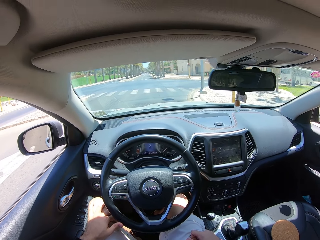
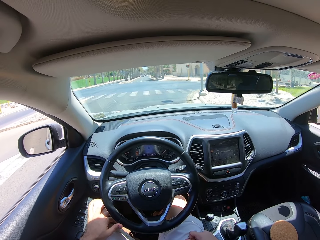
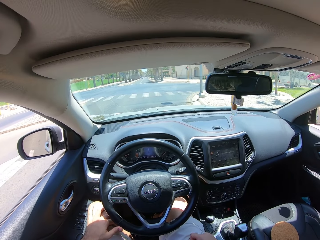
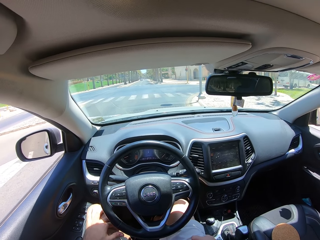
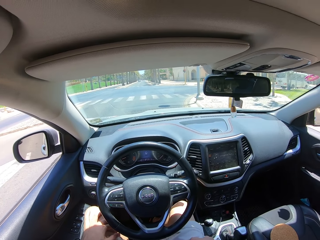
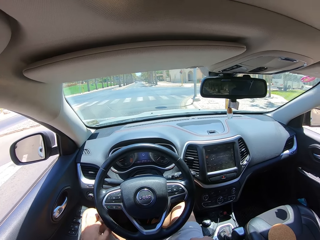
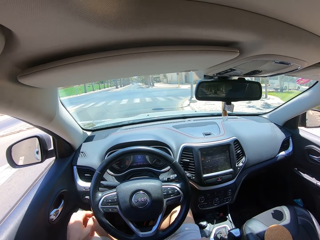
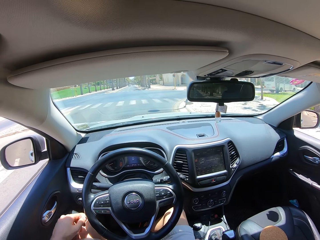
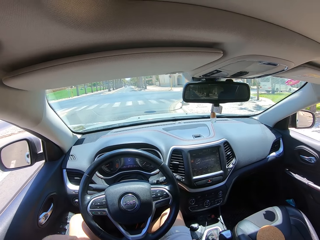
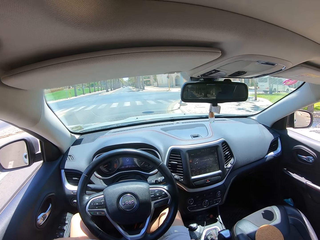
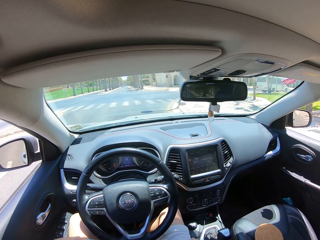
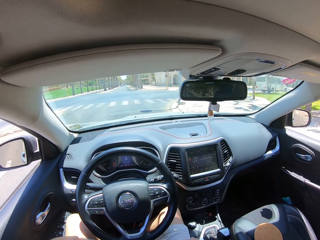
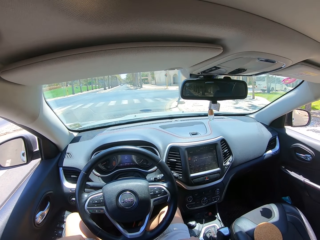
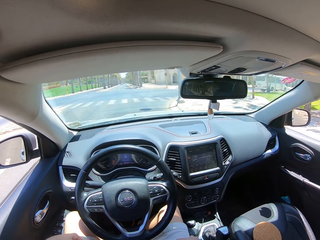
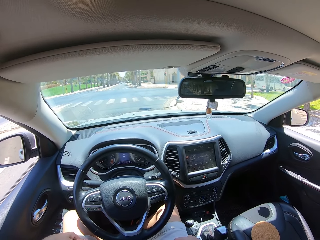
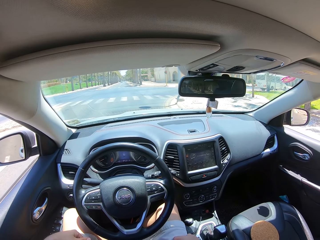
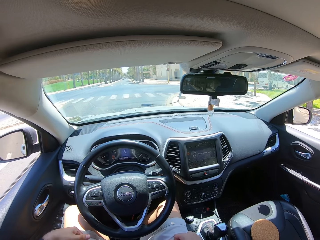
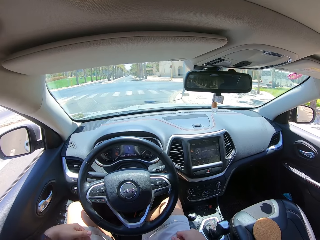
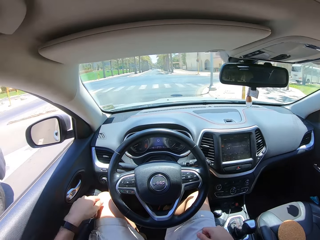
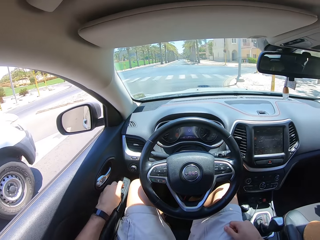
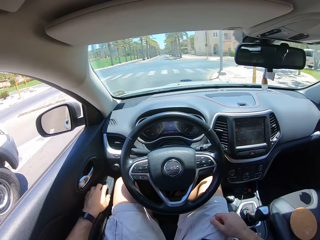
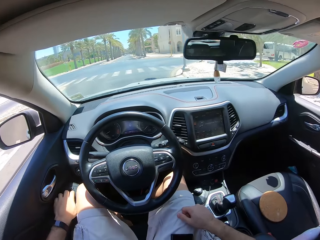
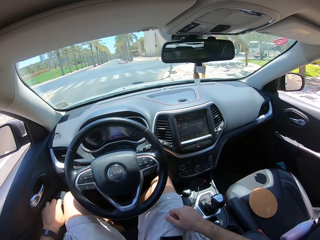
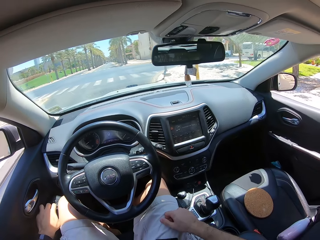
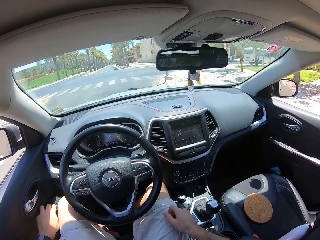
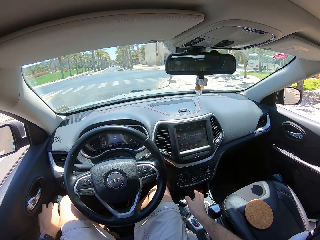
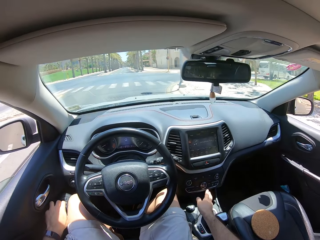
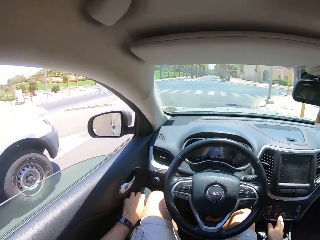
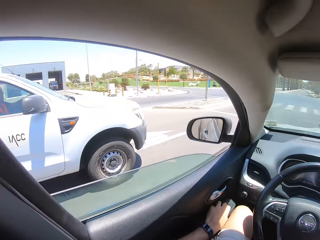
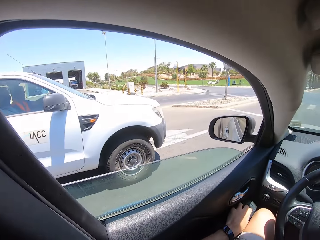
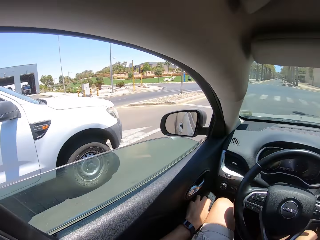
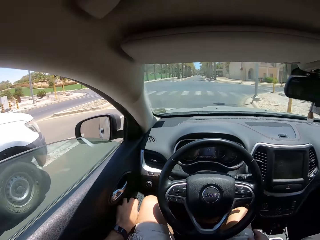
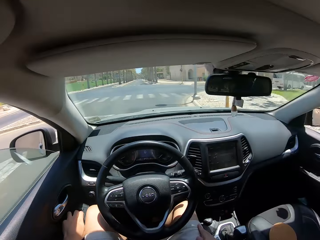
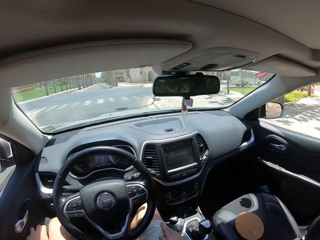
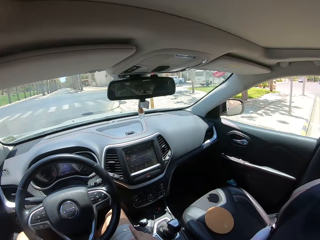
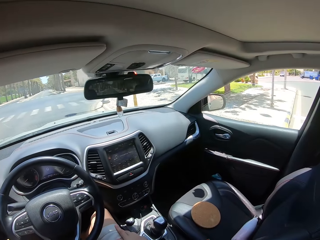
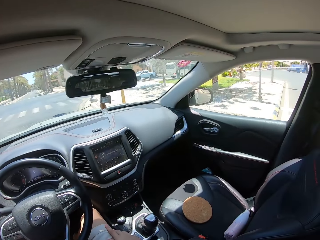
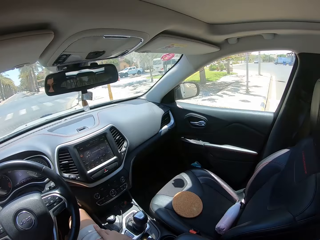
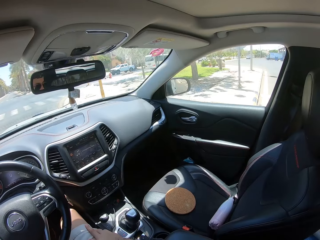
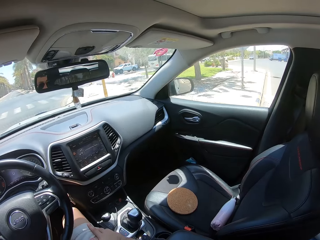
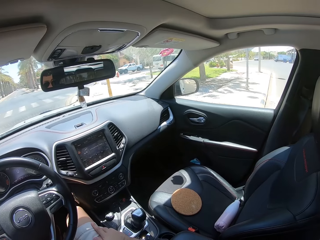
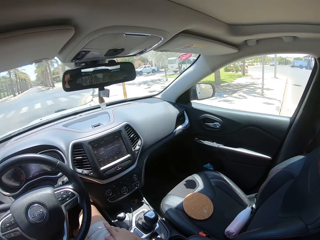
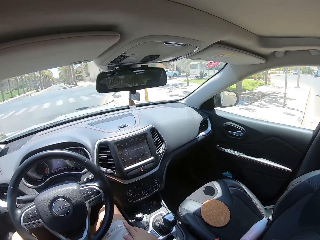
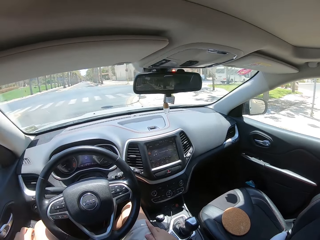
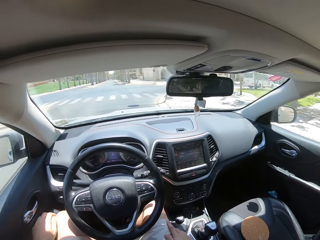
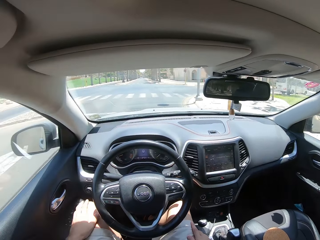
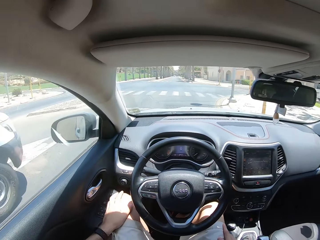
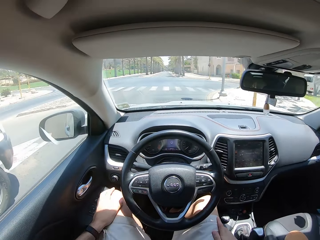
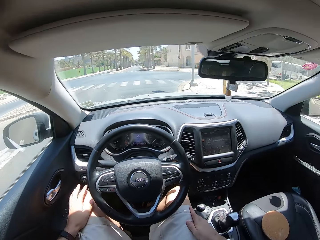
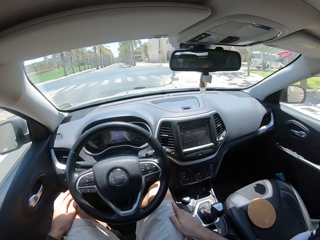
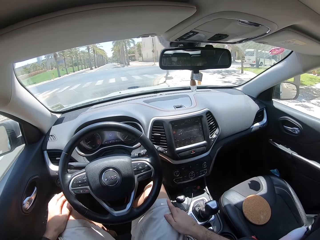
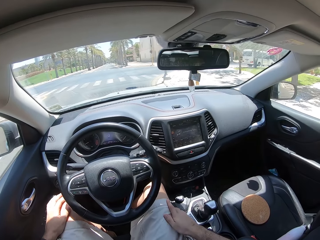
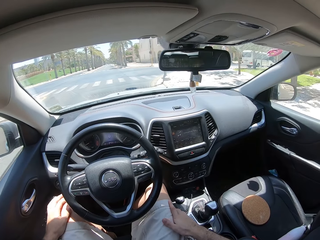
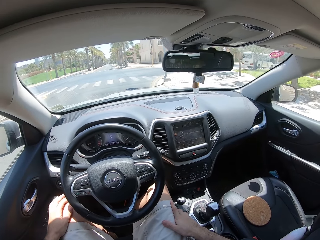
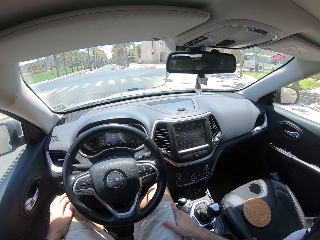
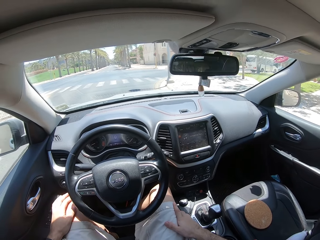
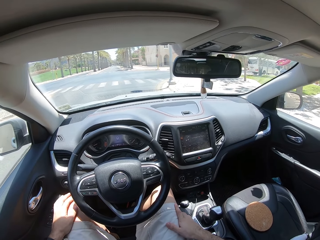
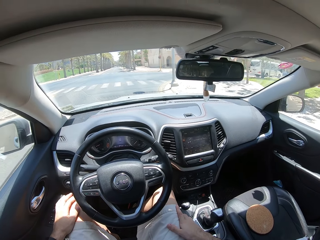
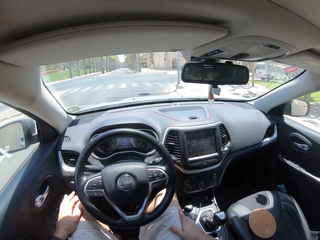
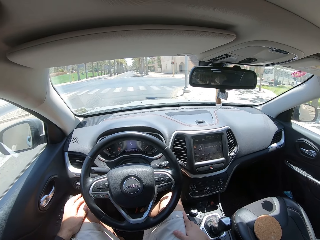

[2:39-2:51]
The camera wearer stops at the traffic light. He removes his hand from the steering wheel. He puts hands on thighs. He closes the side window. He looks around.

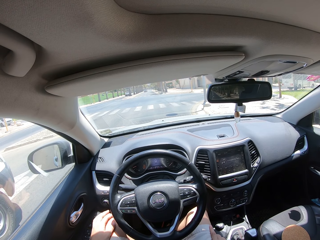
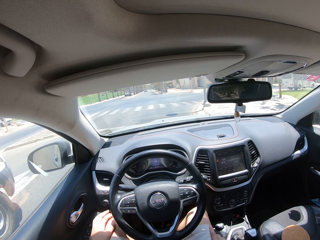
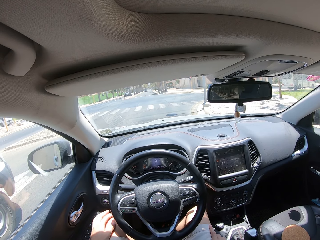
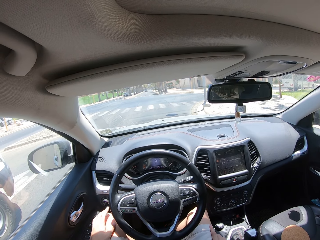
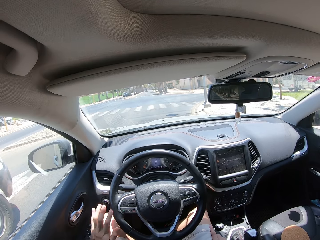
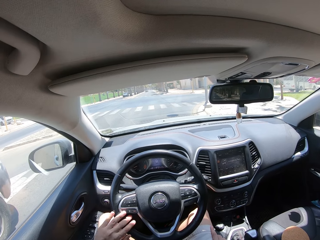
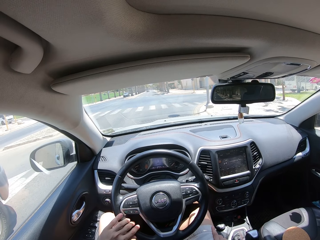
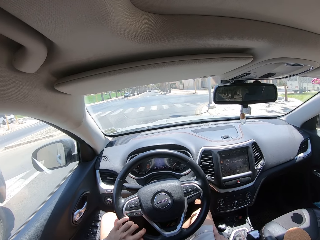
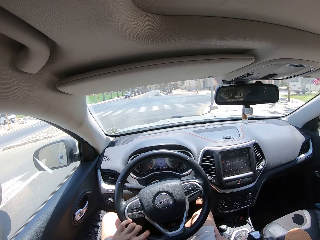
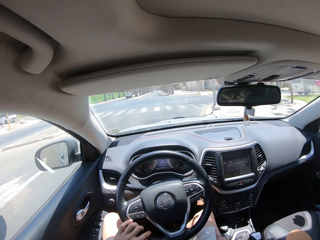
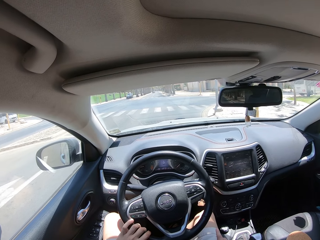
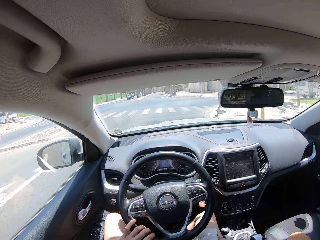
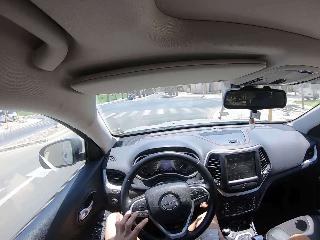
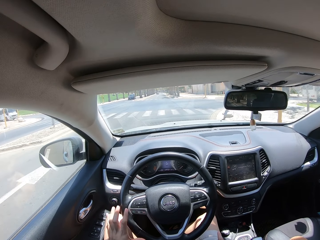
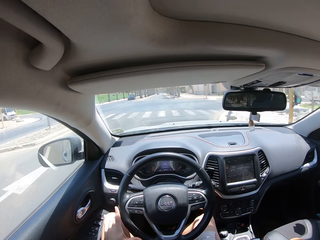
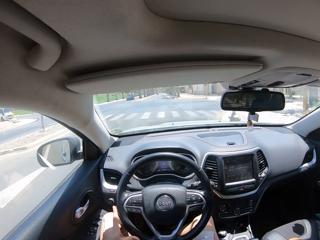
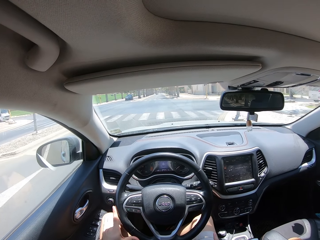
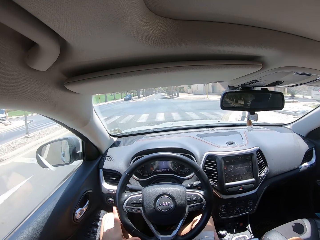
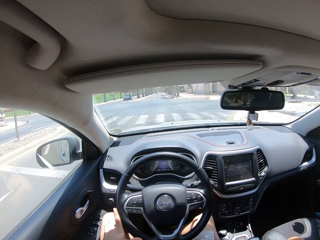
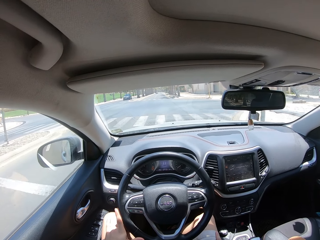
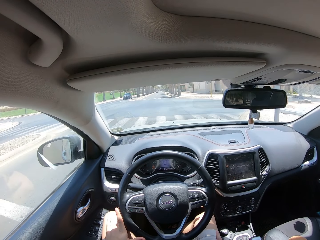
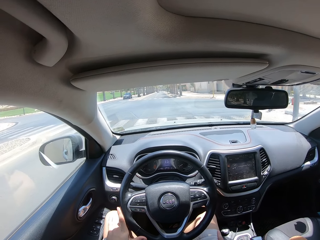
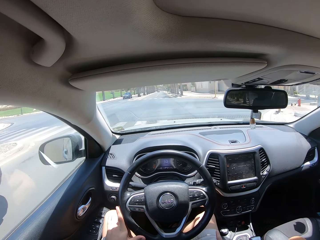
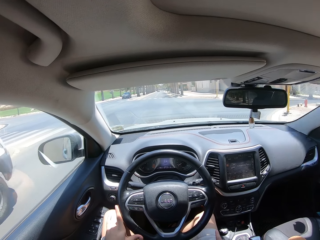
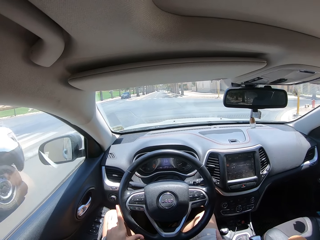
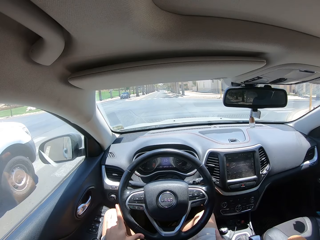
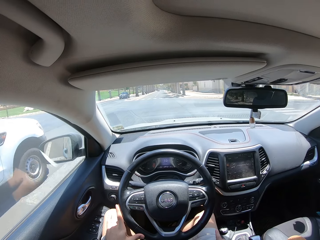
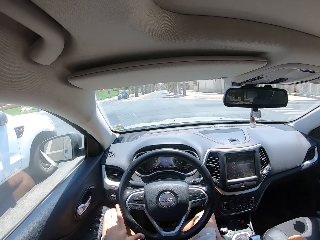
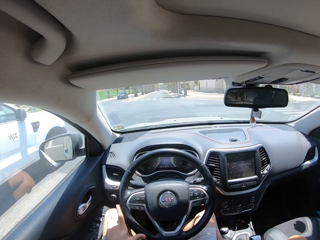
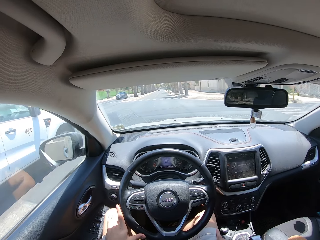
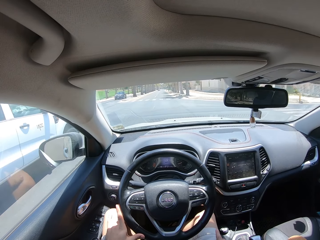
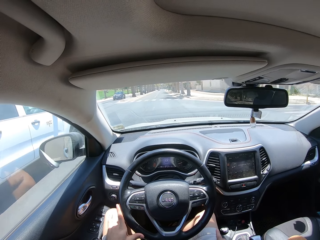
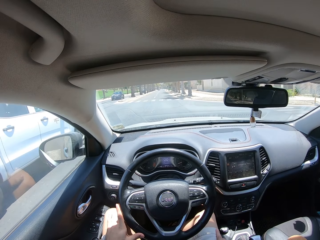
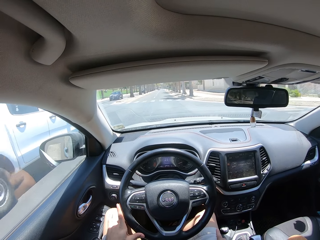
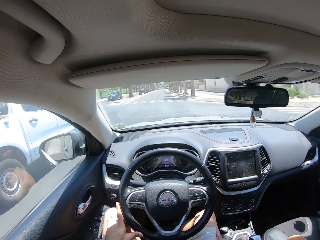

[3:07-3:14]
The camera wearer holds the steering wheel. They turn the steering wheel. They drive the car on the road.

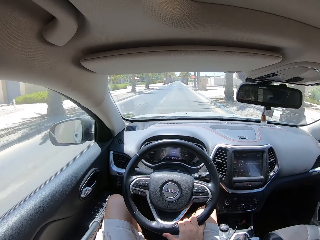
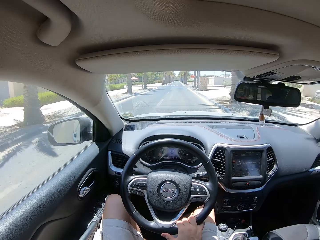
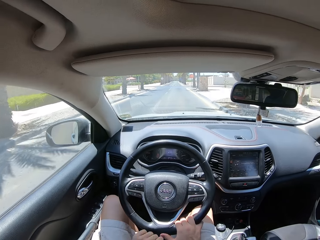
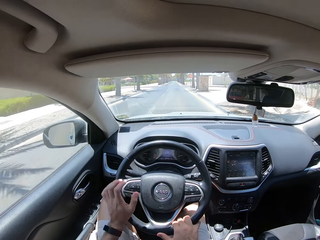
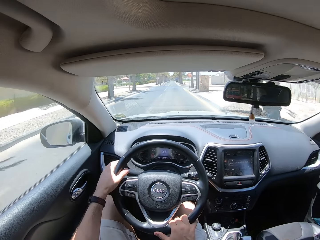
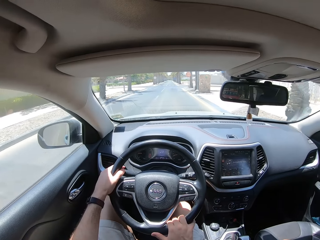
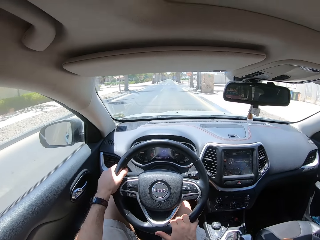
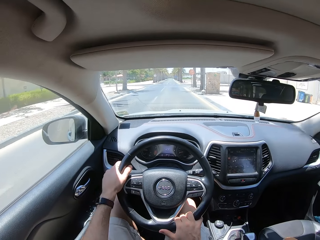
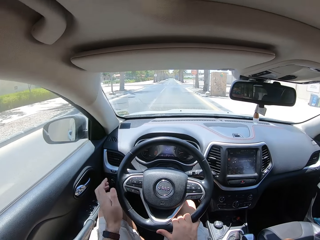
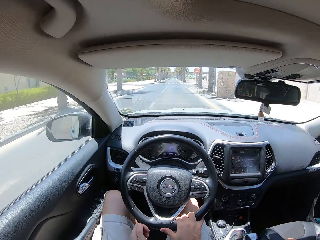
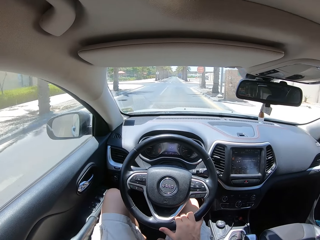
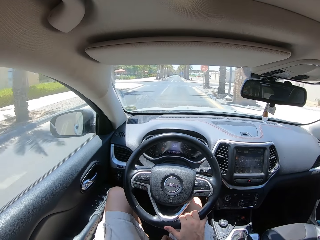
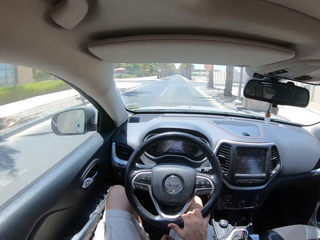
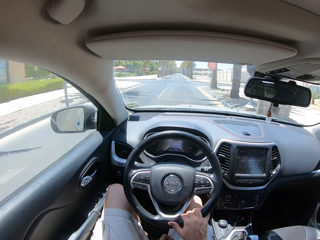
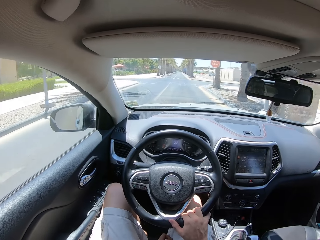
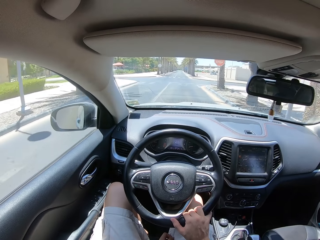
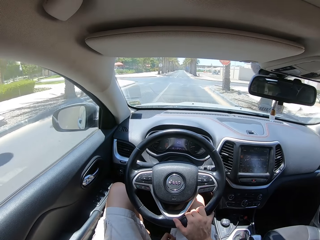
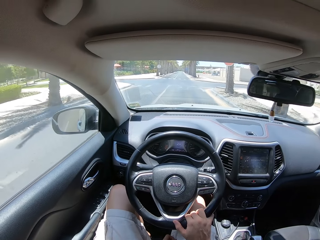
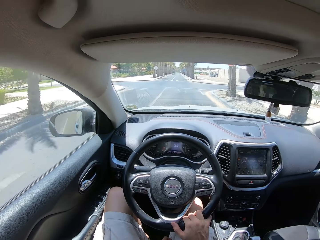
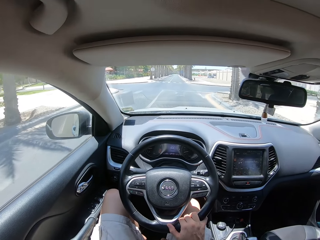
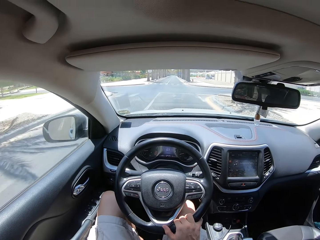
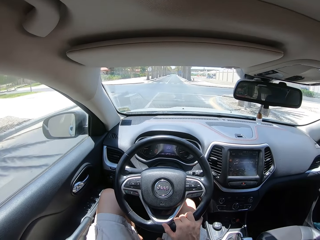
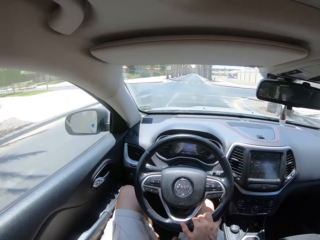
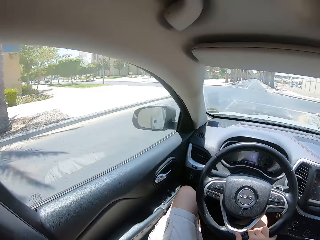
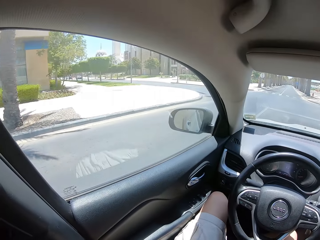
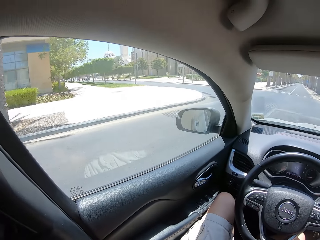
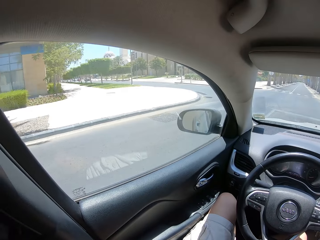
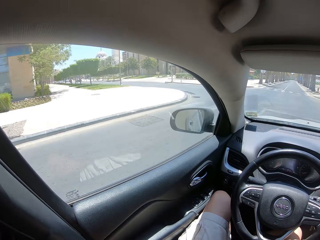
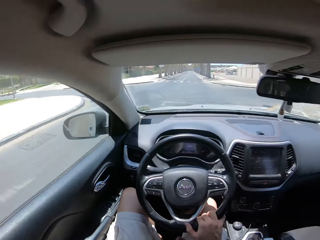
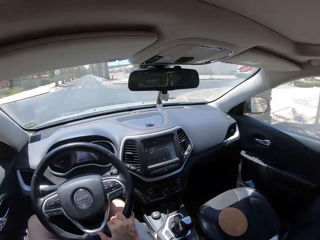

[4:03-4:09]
The camera wearer holds the steering wheel with both hands. He removes his left hand from the steering wheel. He turns the steering wheel with one hand. He stops the car on the road. He looks around.
